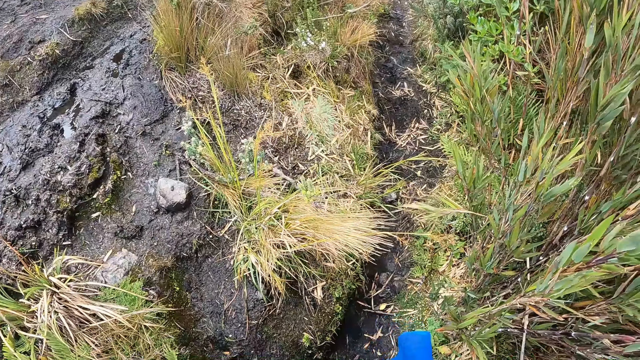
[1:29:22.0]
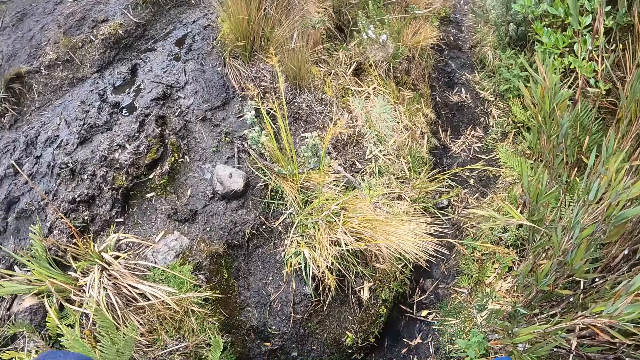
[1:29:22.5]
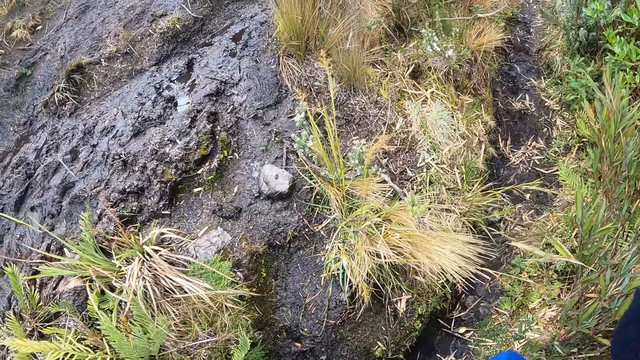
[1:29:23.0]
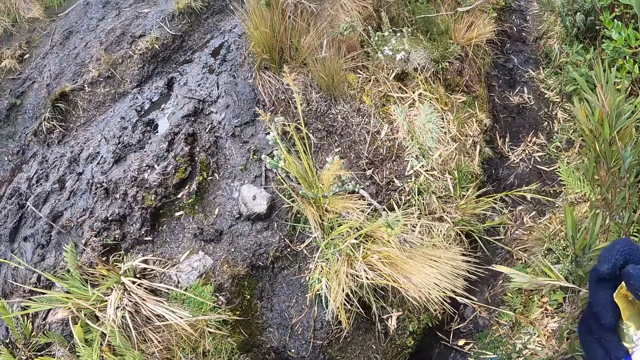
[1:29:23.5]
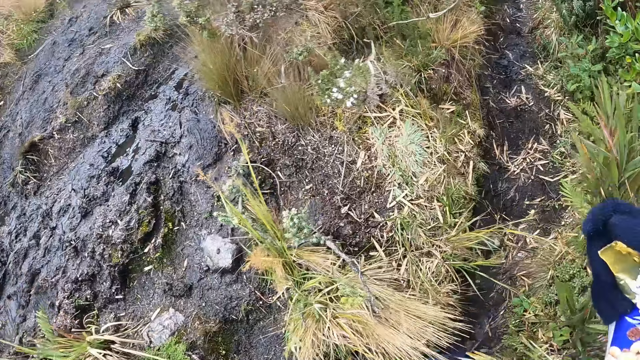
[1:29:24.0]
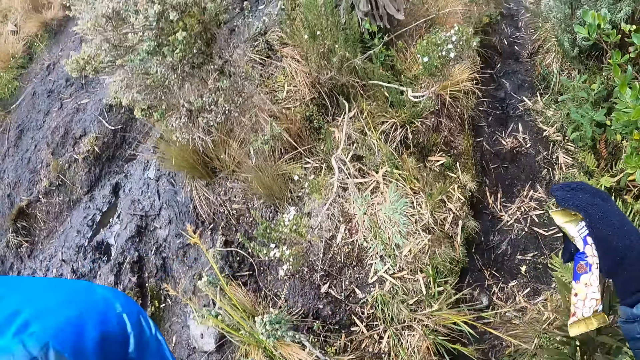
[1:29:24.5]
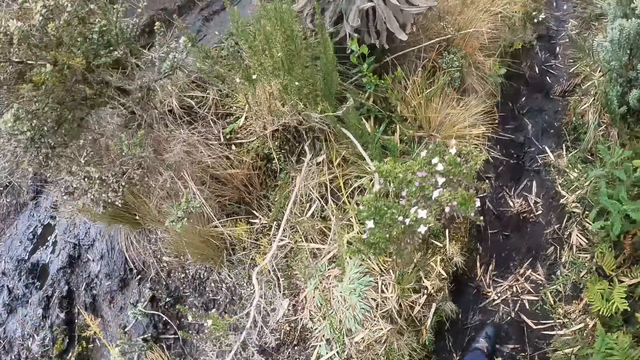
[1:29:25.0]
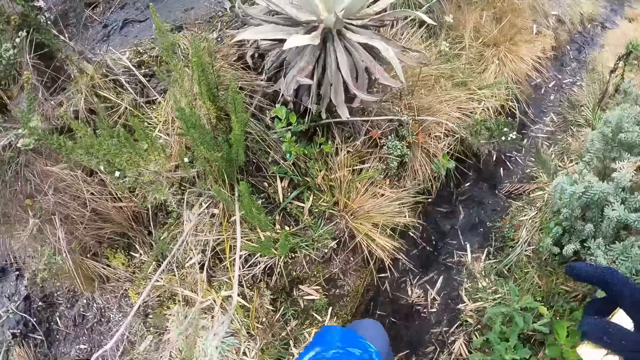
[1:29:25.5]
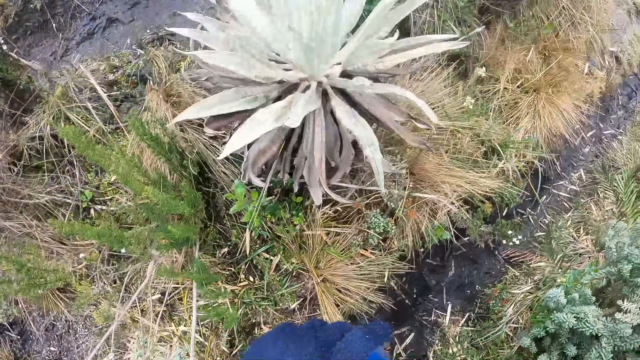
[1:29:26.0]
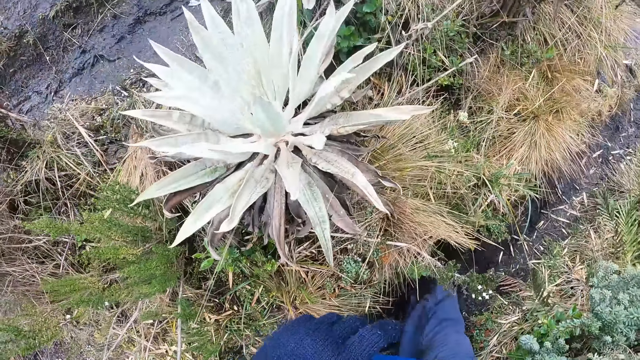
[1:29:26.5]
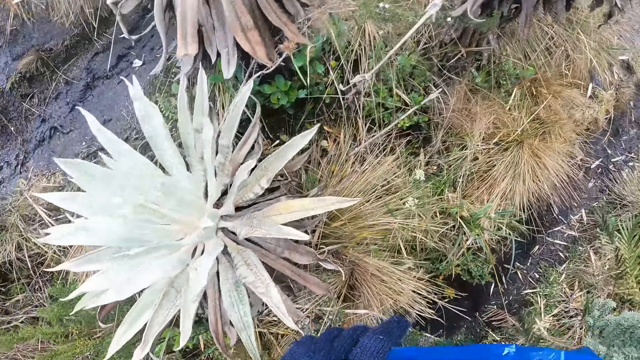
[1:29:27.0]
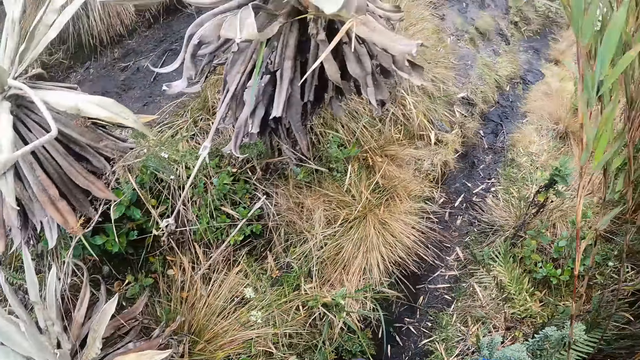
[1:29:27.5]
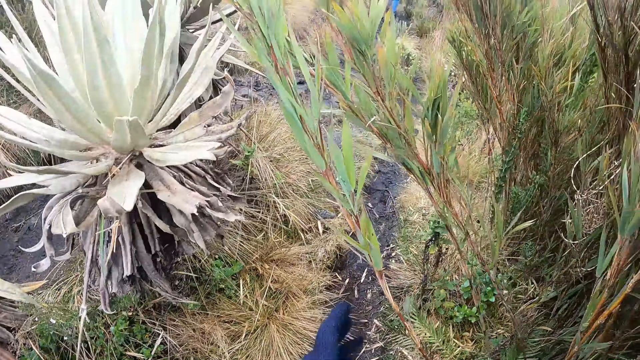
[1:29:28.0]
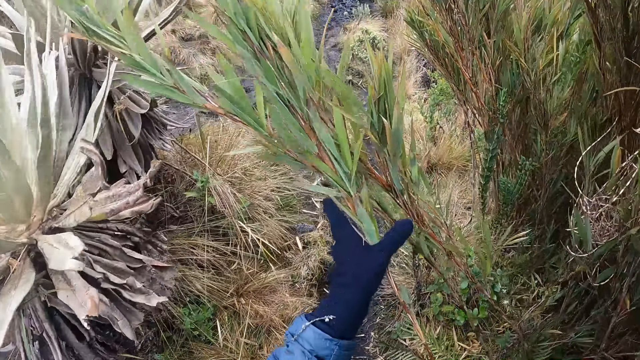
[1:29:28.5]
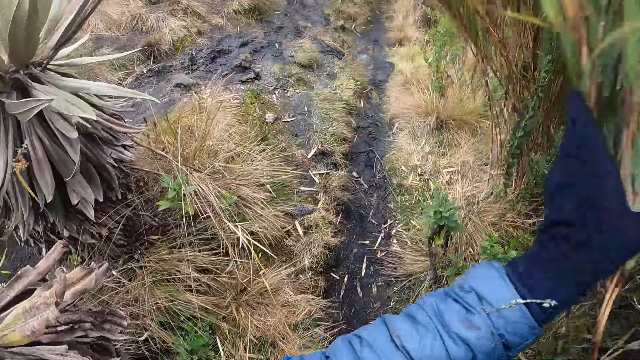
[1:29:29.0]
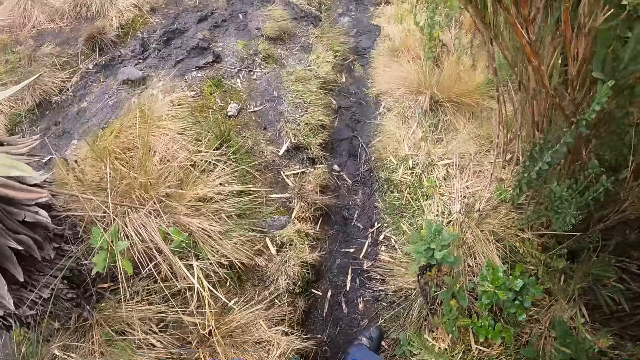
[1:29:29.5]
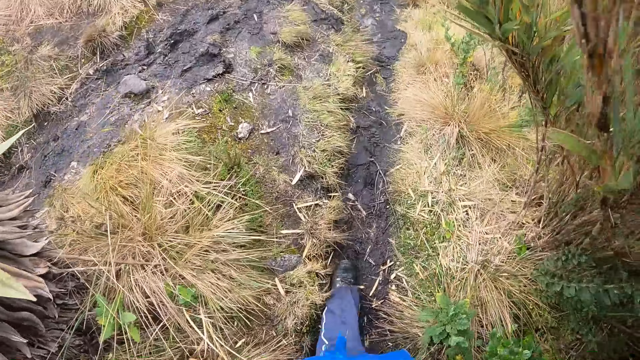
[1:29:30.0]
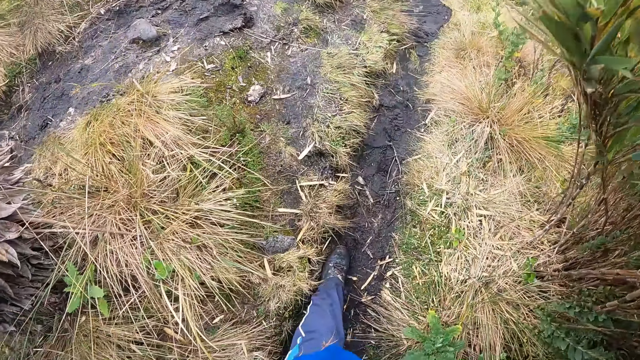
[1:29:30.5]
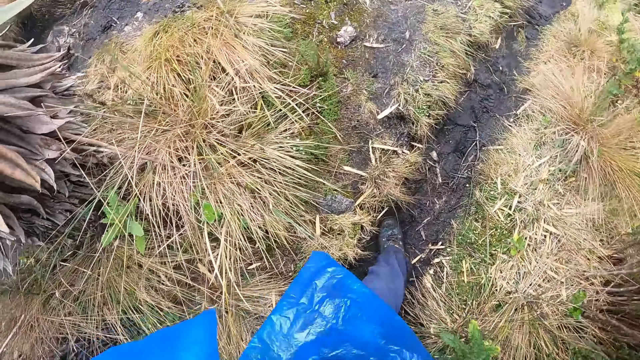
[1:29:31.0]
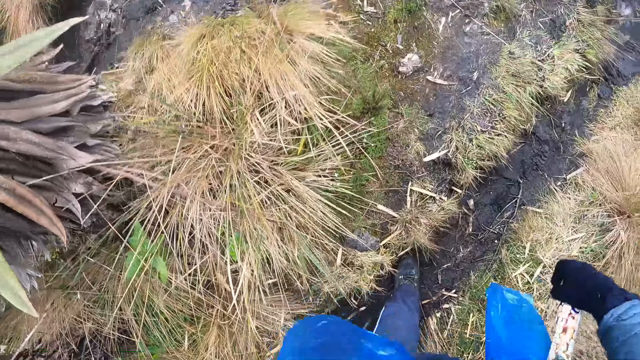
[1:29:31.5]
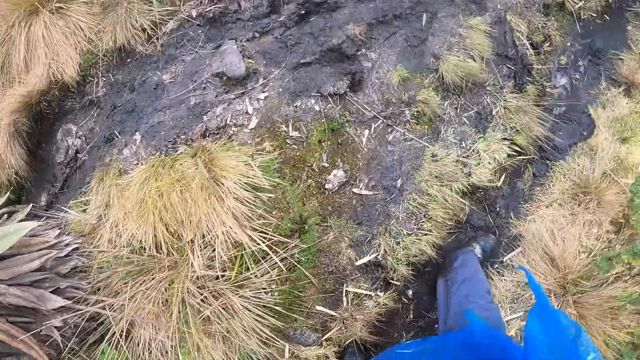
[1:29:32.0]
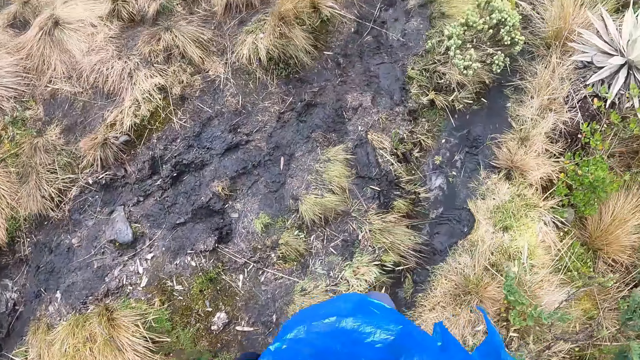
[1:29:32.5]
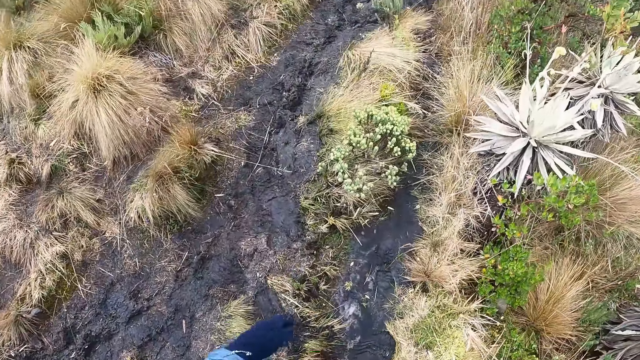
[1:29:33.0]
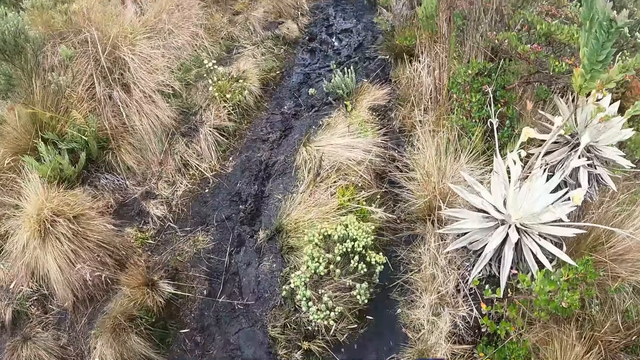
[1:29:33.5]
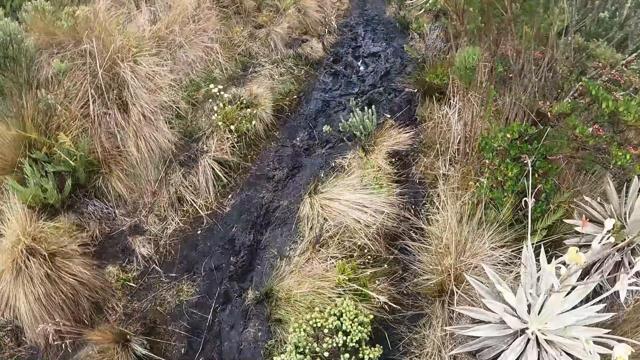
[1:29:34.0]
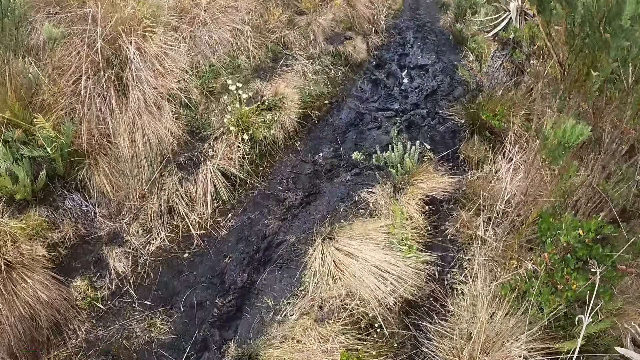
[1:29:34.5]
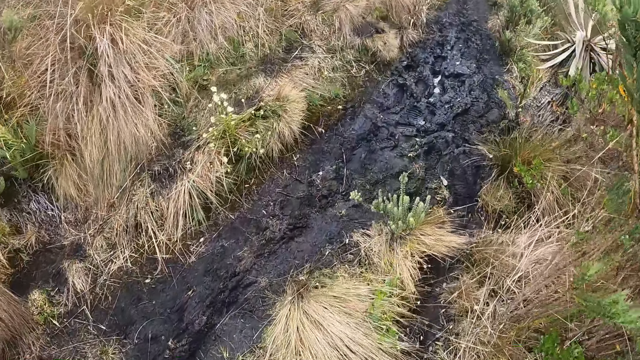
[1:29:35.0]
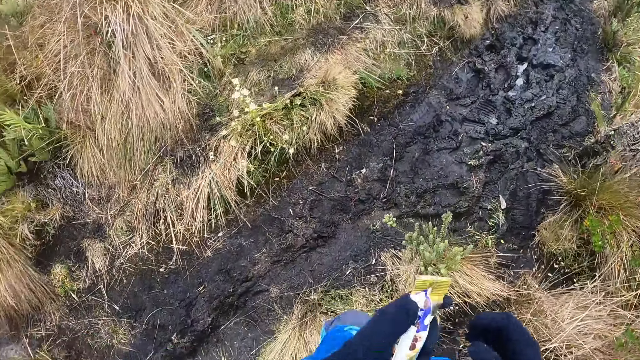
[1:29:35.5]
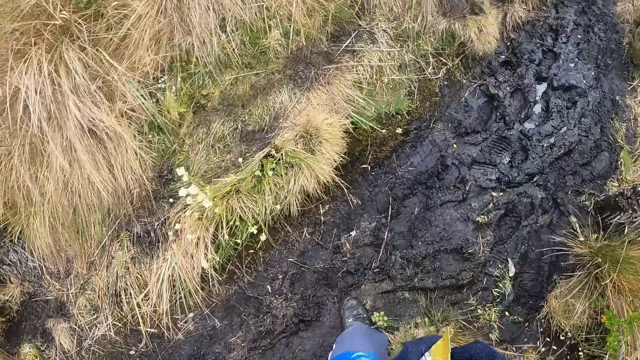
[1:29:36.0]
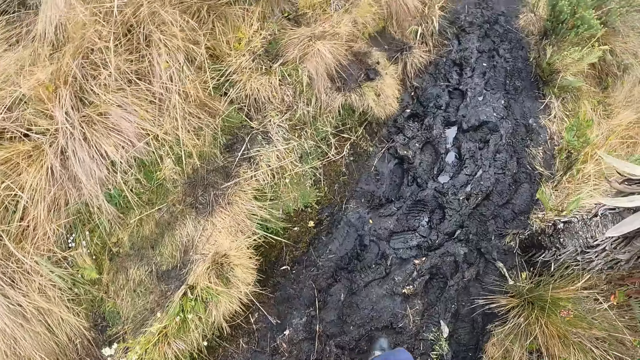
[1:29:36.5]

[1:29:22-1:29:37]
The camera wearer brushes off some grass with her left hand. She holds branches. She walks through a path.

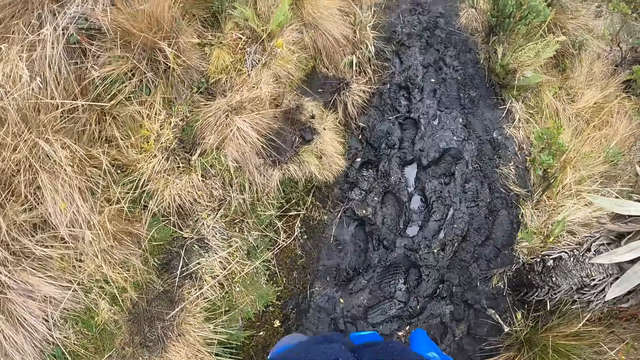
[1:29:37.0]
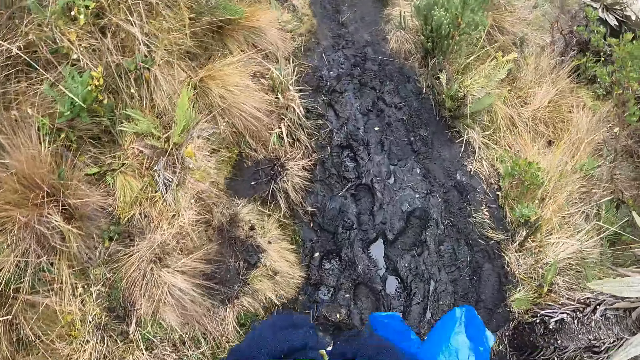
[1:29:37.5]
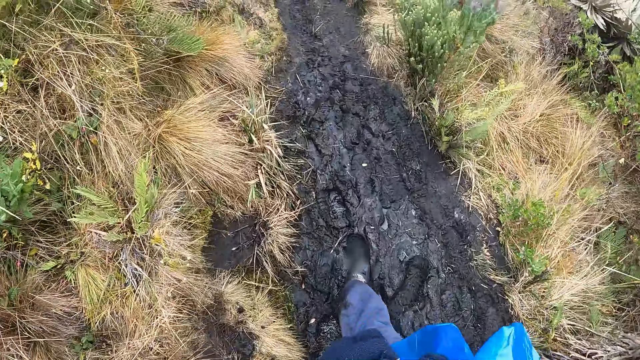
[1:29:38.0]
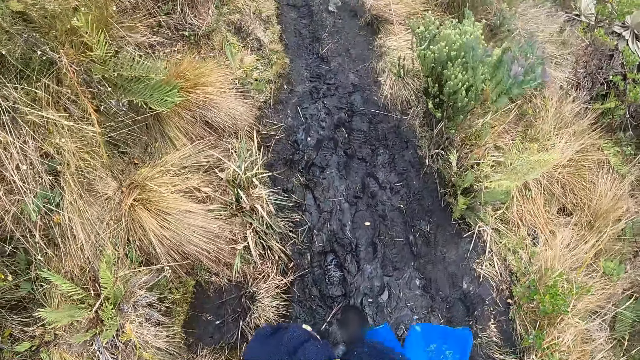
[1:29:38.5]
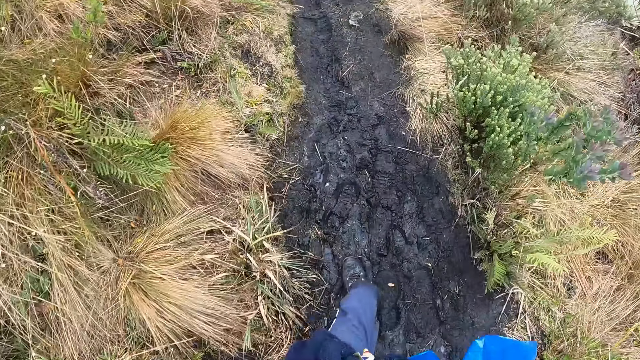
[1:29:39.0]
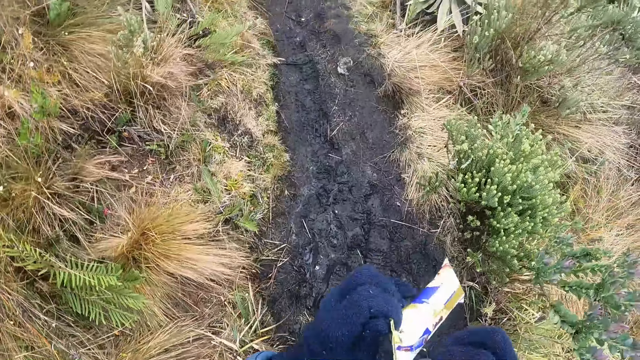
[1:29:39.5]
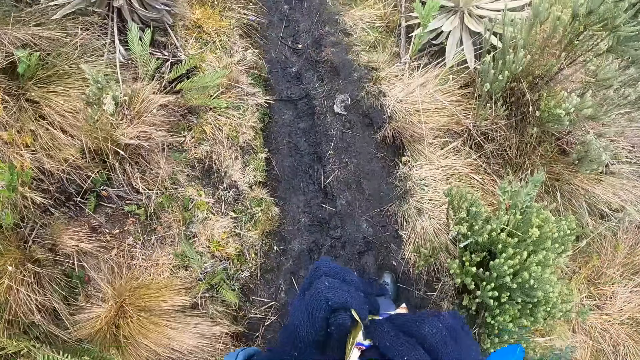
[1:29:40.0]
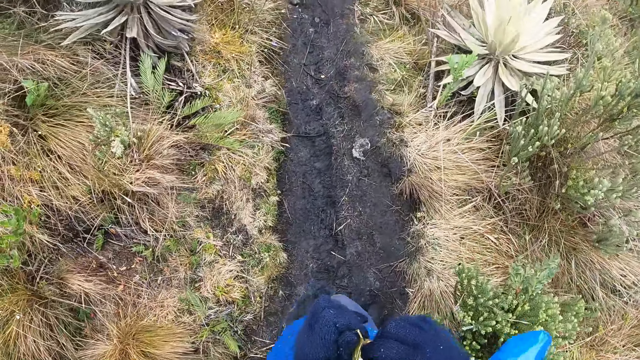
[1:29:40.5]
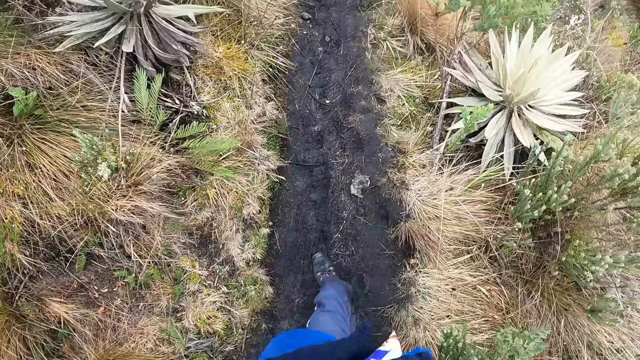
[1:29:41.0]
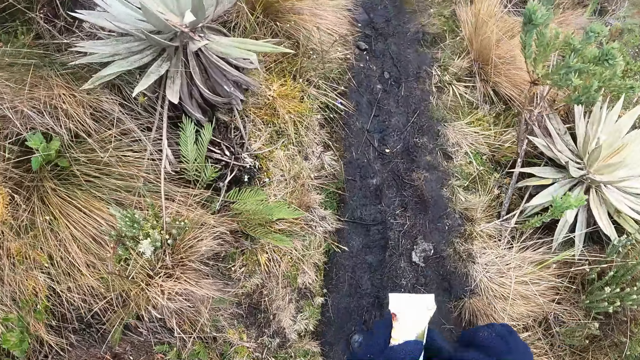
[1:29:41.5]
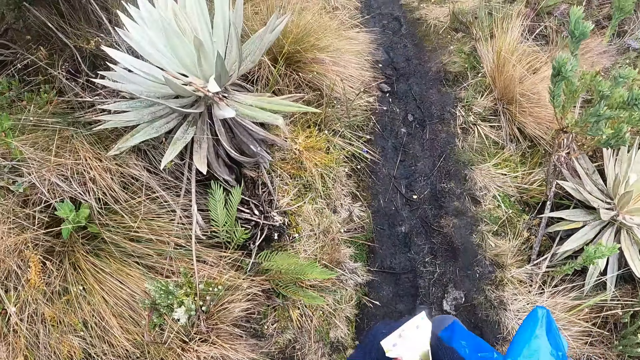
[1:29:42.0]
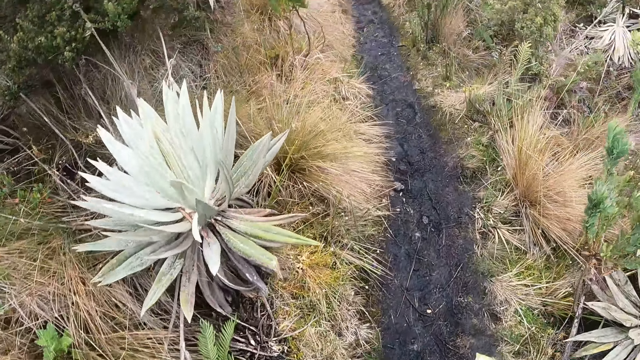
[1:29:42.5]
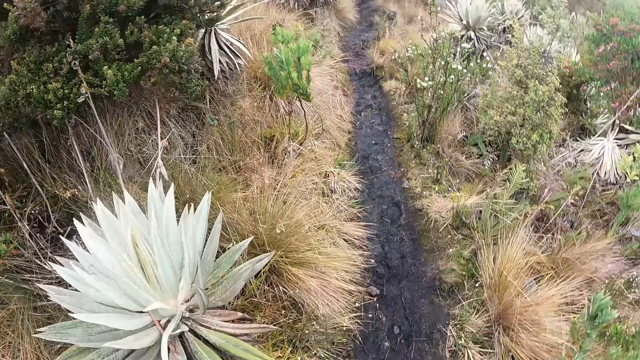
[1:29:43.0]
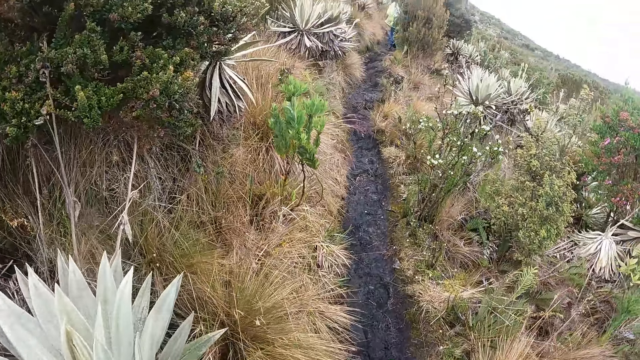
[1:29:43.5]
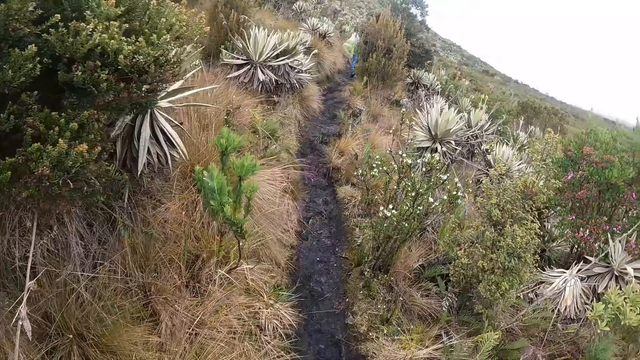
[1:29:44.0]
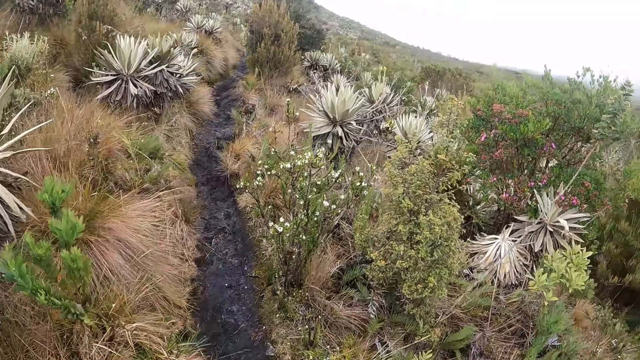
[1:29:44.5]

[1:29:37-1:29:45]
The camera wearer fiddles with the chocolate bar in her hands.
